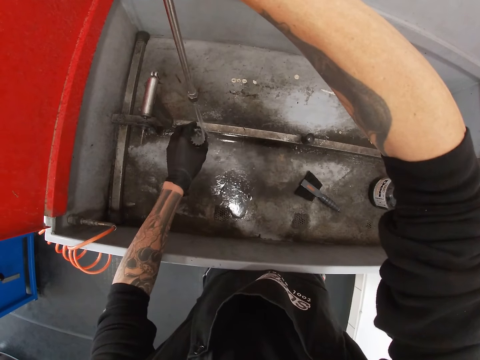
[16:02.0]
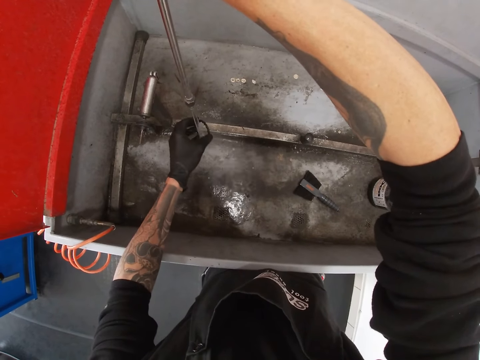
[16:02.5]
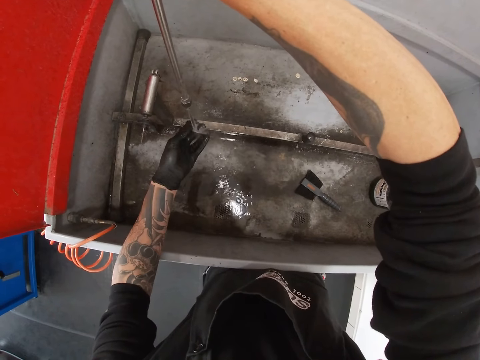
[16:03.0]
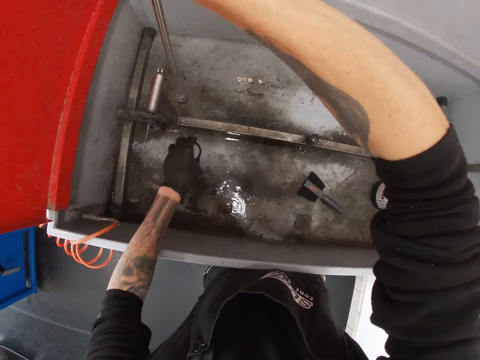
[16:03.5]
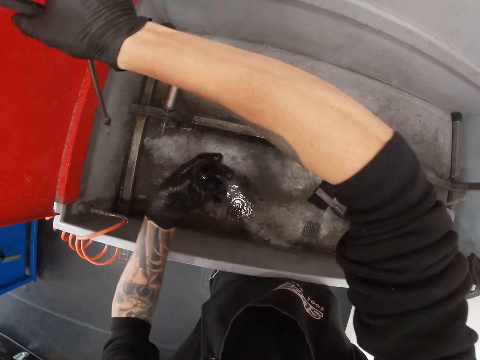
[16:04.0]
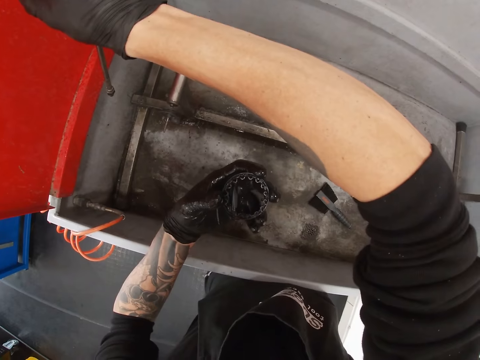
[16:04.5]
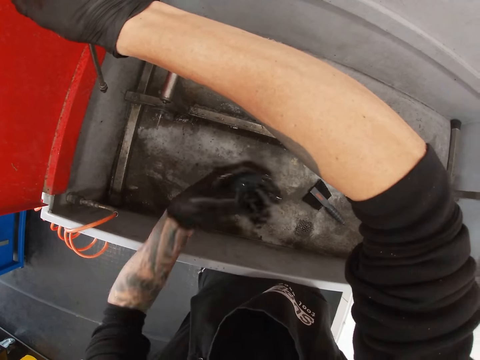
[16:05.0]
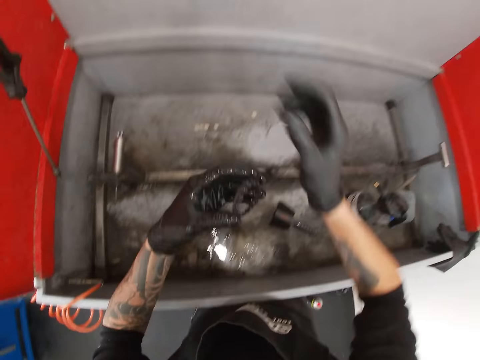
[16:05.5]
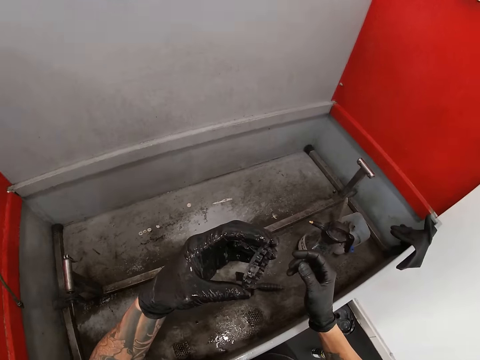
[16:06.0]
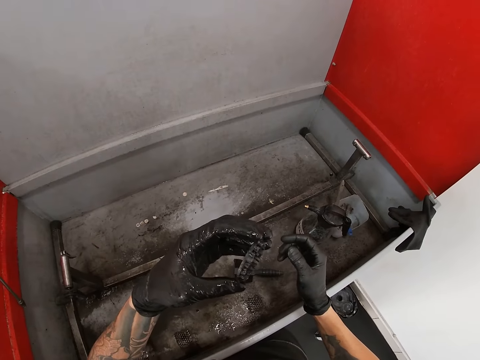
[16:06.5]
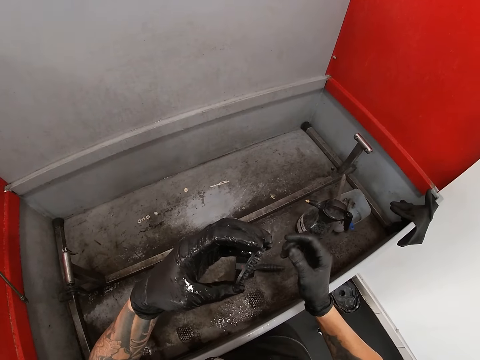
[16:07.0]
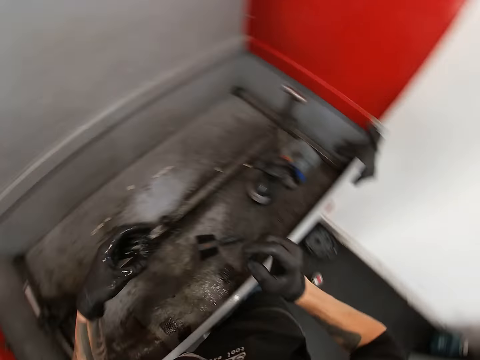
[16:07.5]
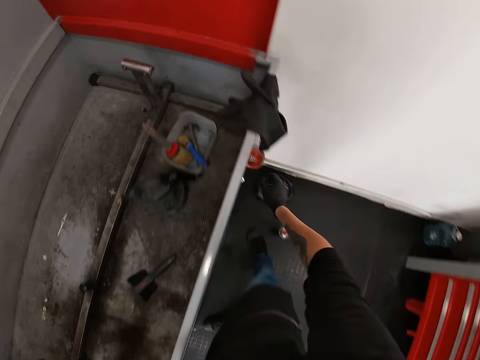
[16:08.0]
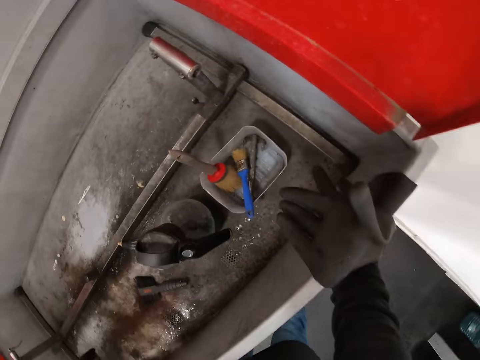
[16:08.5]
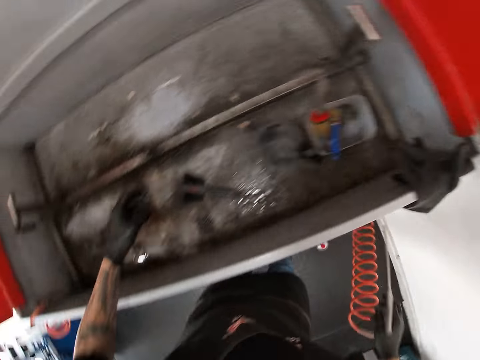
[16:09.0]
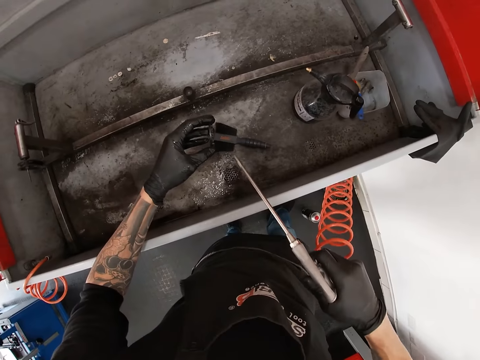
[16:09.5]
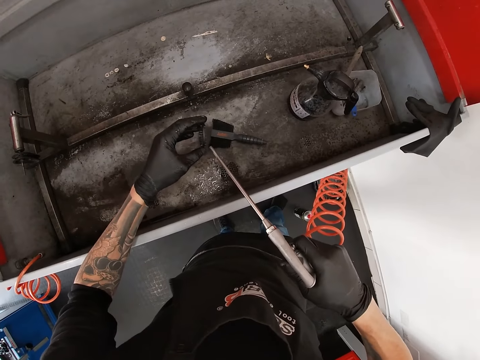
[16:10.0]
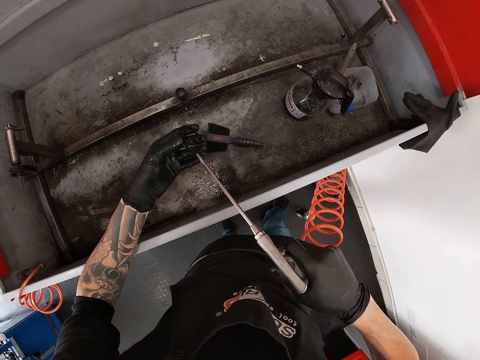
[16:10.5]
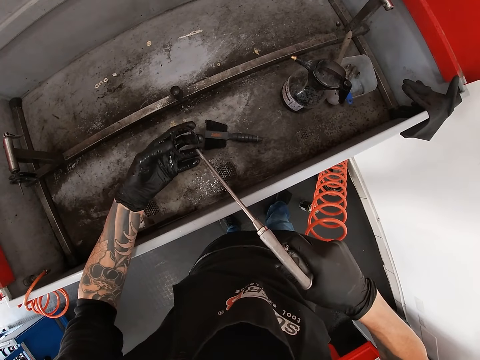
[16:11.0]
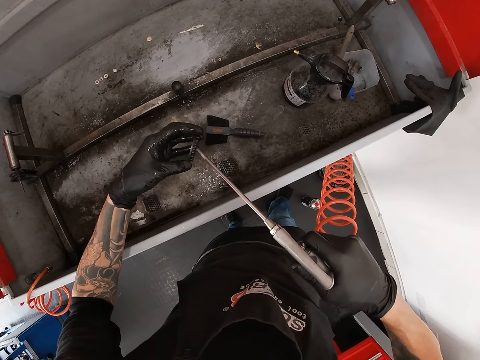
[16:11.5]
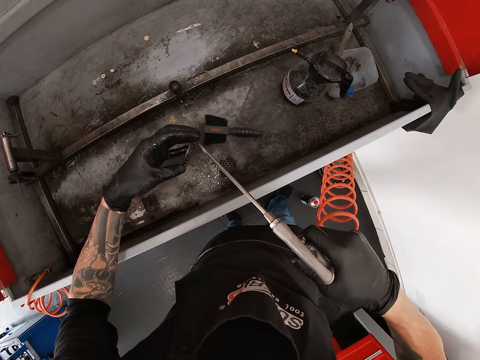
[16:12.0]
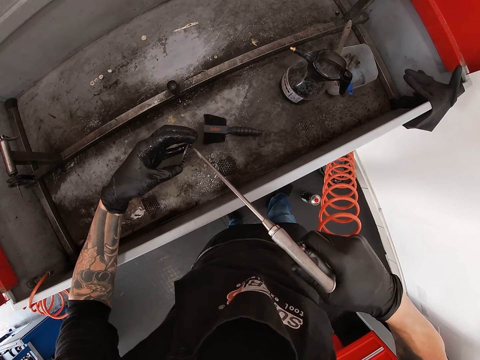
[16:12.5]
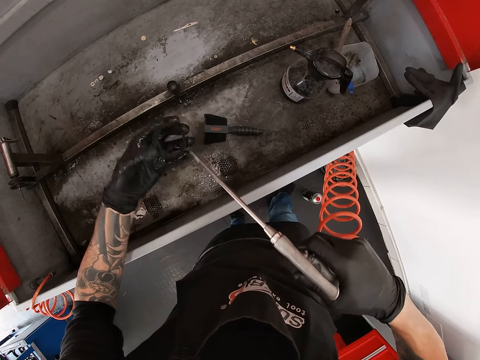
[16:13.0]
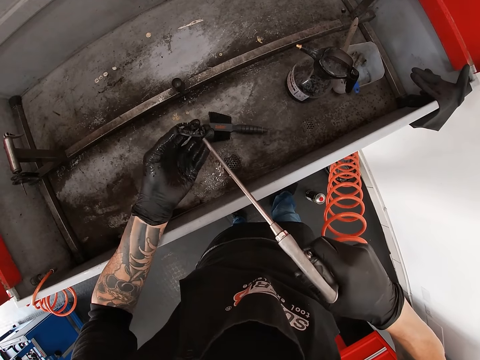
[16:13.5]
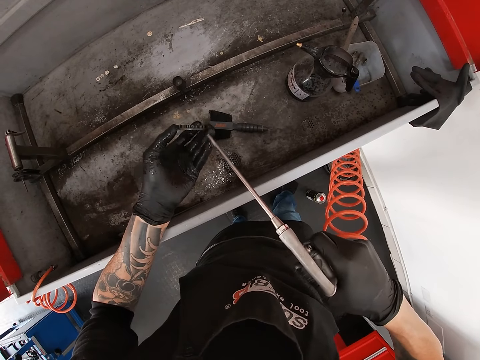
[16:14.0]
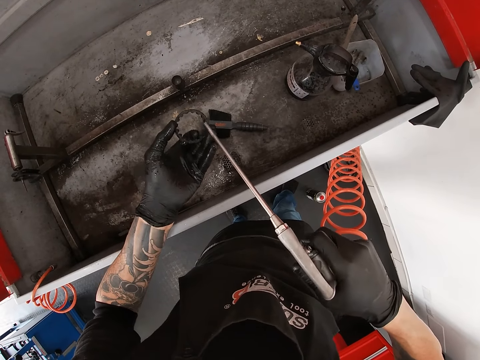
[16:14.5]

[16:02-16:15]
The camera wearer looks at the ring. He drops the nozzle on the bicycle wash machine. He picks up a nozzle under the bicycle wash machine with his right hand. He blows air from the nozzle in his right hand to the piece of metal in his left hand.

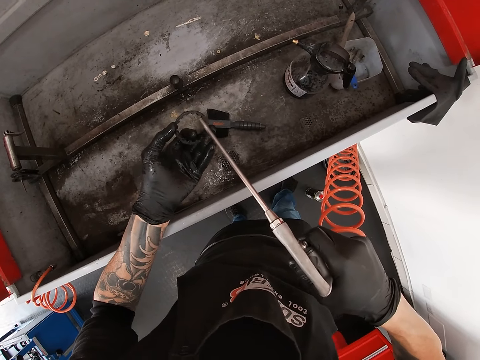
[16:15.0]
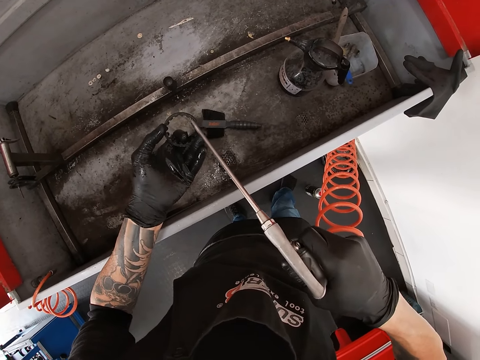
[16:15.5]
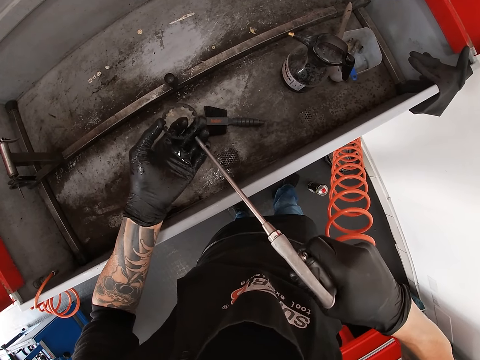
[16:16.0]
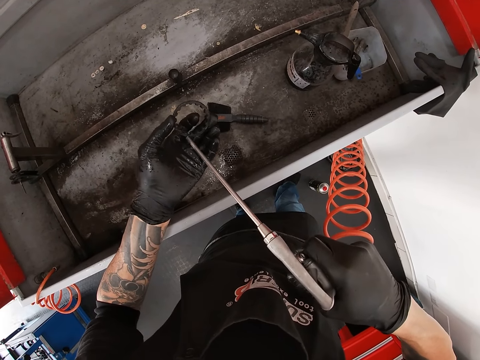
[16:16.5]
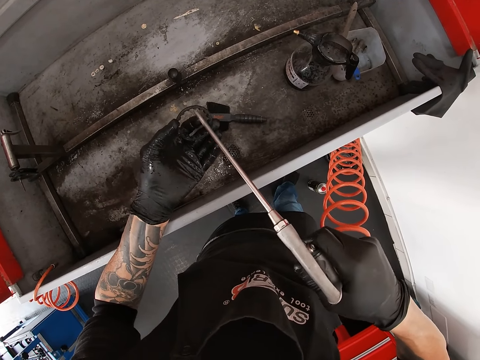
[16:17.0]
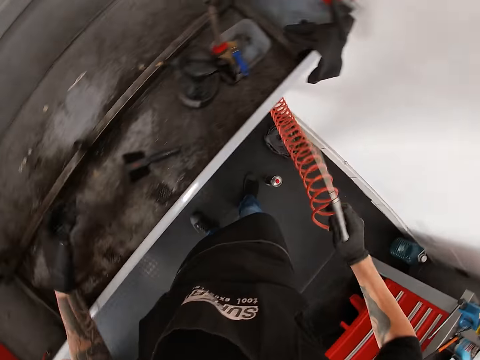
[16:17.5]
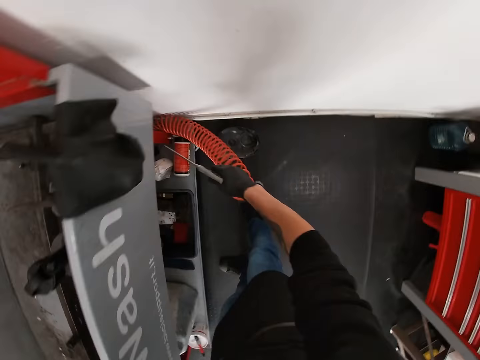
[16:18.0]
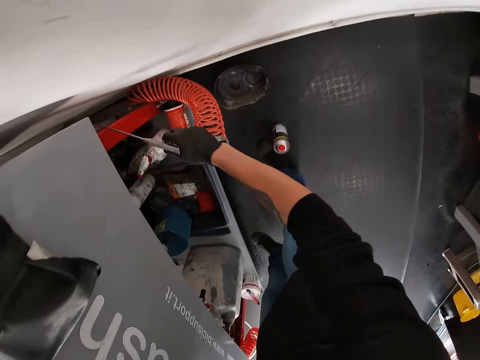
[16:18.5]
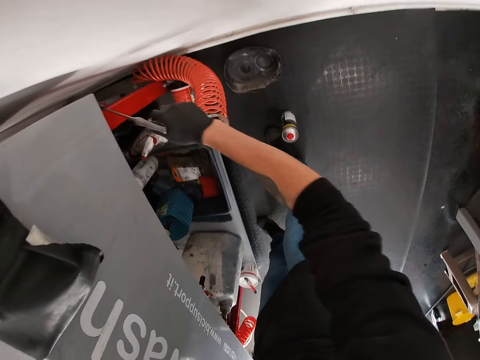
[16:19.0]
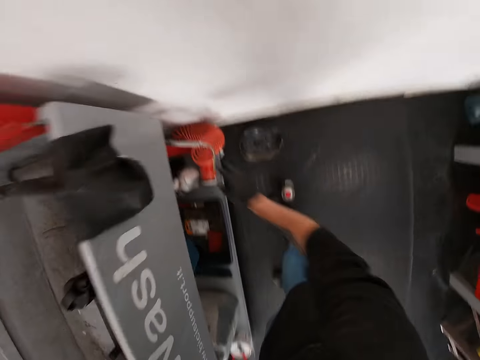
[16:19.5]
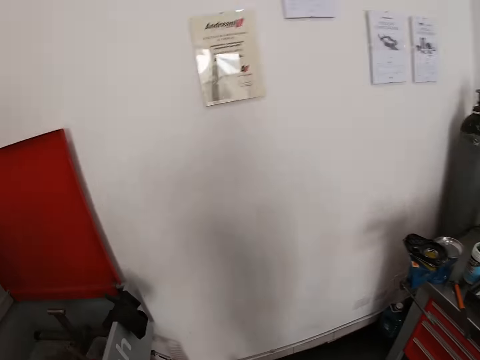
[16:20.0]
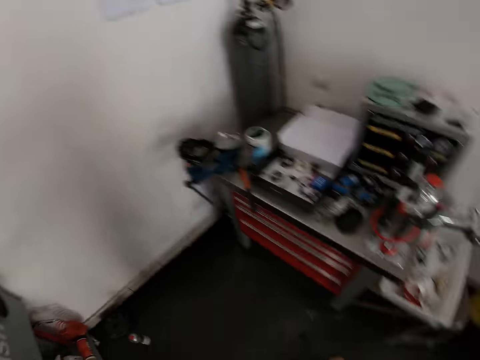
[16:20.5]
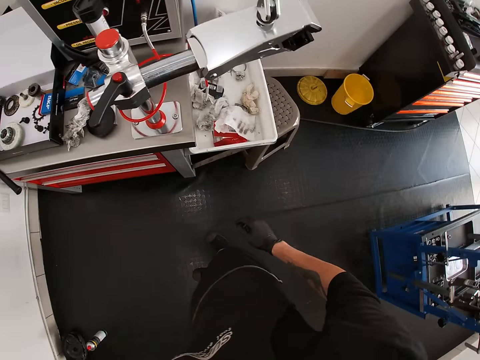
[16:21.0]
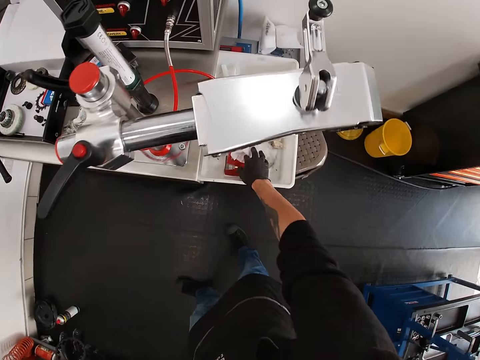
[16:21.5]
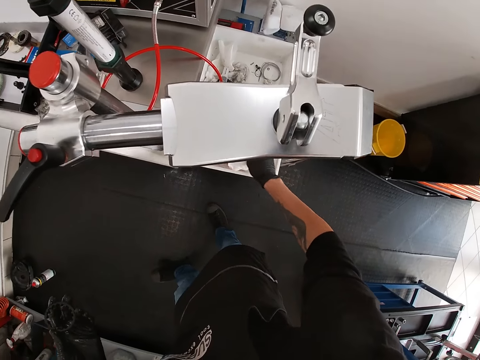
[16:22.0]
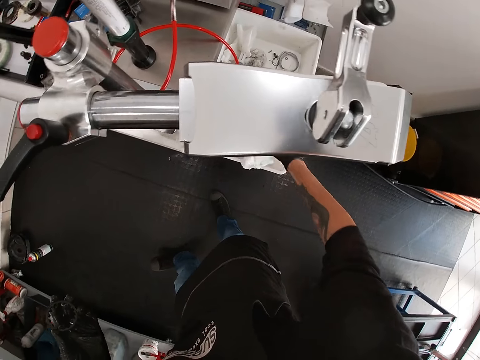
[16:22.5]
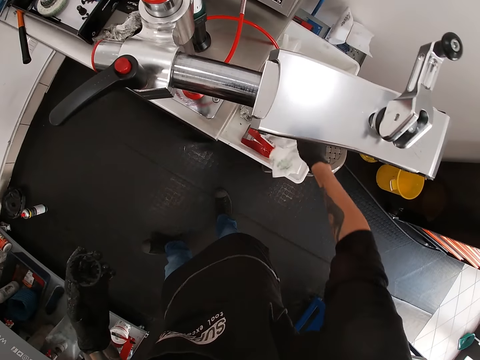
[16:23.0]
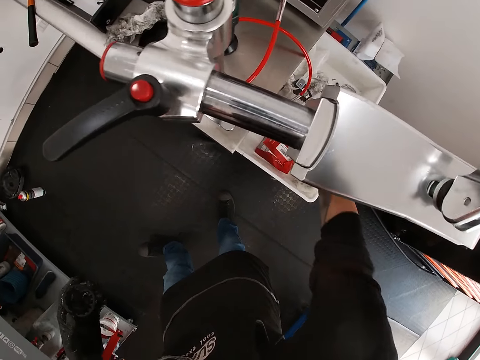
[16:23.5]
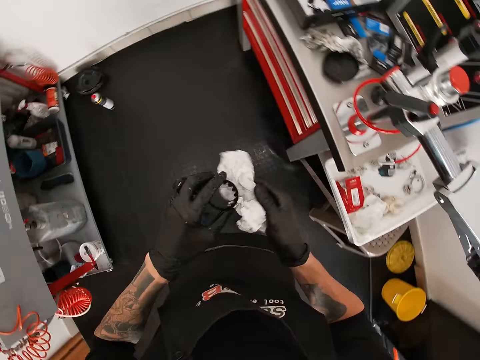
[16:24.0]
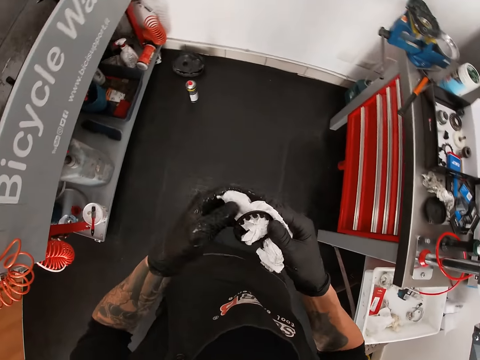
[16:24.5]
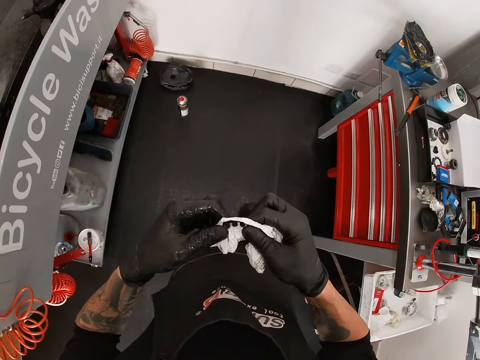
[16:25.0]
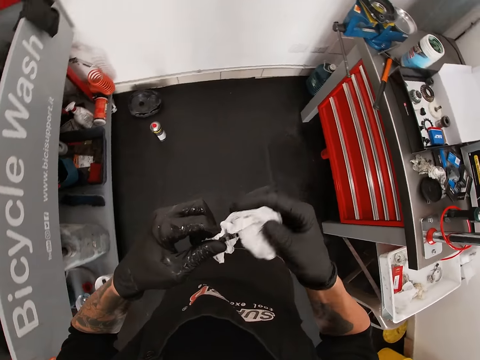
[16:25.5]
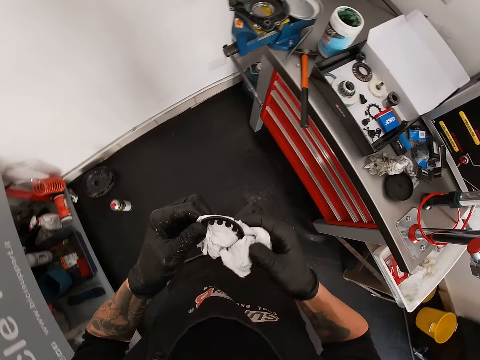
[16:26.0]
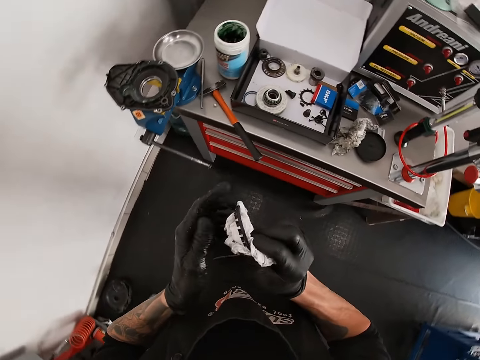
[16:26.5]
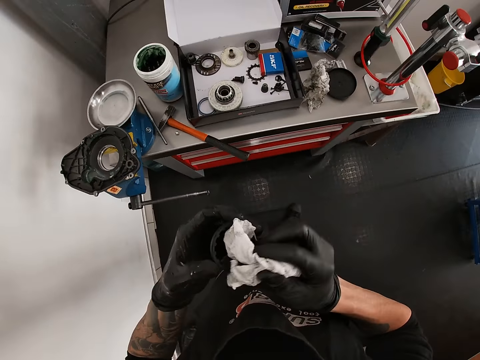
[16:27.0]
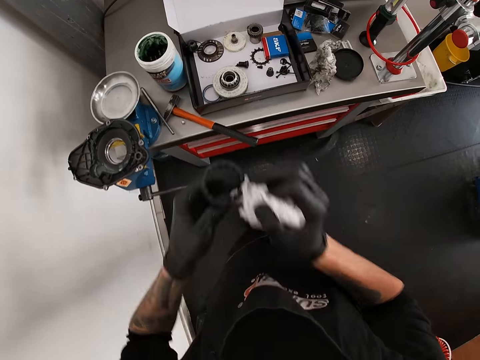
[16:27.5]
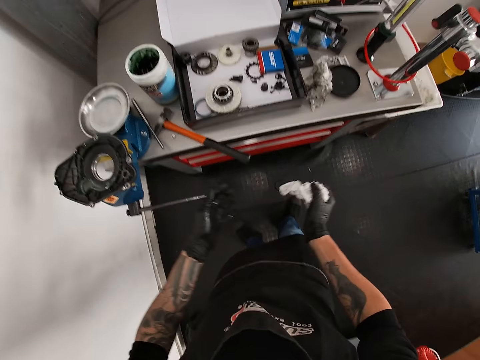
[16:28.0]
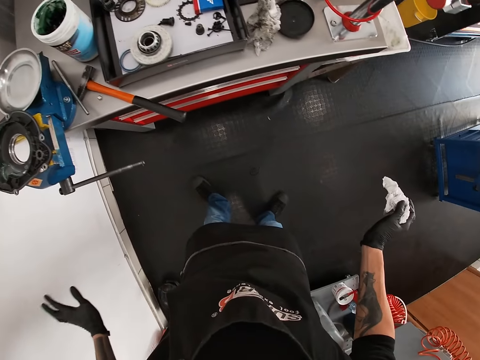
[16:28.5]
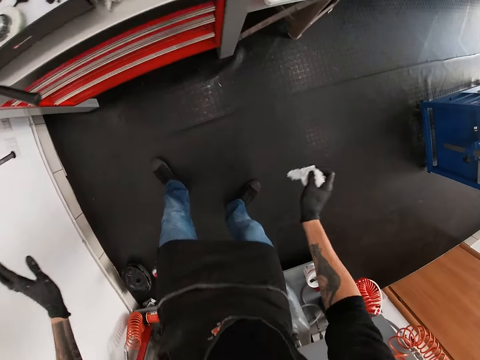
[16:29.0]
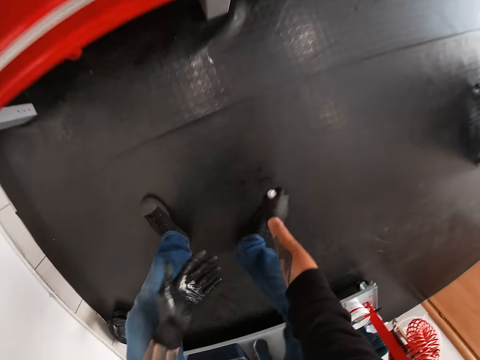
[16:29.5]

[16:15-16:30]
The camera wearer drops the nozzle under the bicycle wash machine. He turns around. He picks up paper from a container on the workshop cabinet with his right hand. He rubs the piece of metal with the paper with both hands. He drops the piece of metal on the floor.
